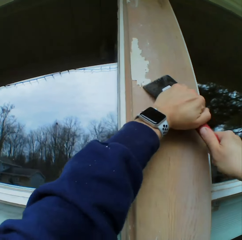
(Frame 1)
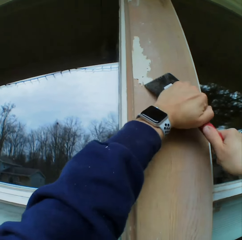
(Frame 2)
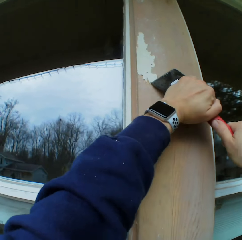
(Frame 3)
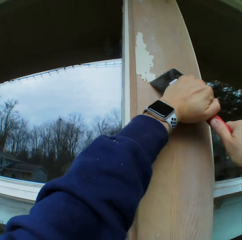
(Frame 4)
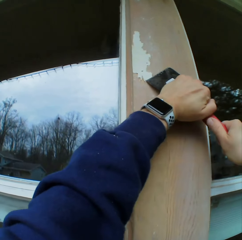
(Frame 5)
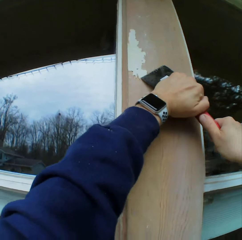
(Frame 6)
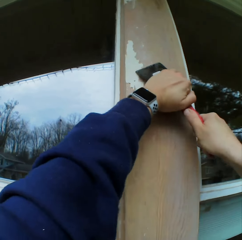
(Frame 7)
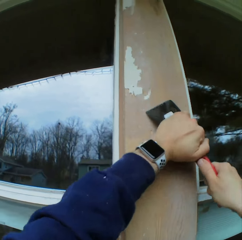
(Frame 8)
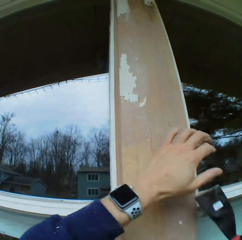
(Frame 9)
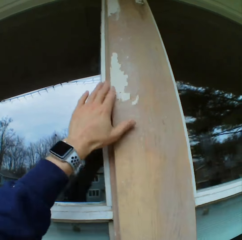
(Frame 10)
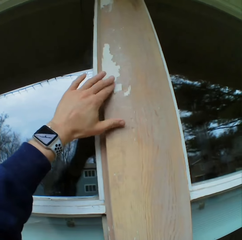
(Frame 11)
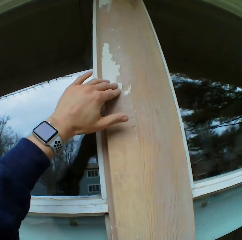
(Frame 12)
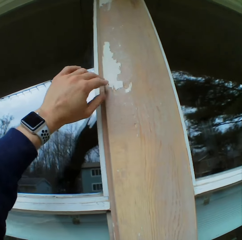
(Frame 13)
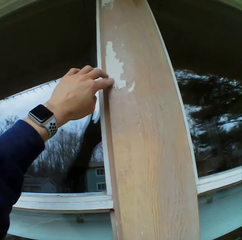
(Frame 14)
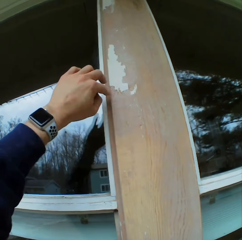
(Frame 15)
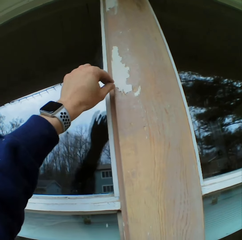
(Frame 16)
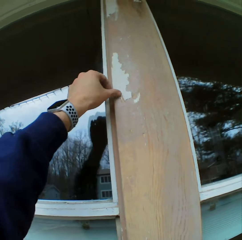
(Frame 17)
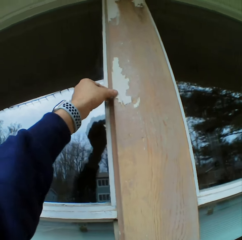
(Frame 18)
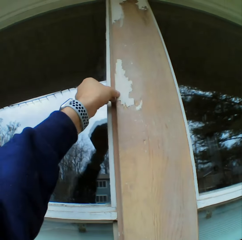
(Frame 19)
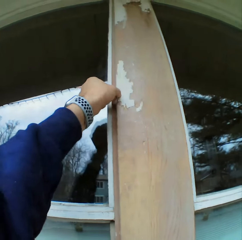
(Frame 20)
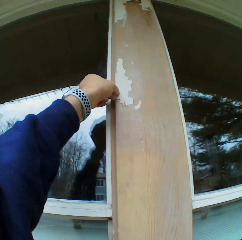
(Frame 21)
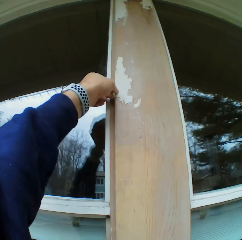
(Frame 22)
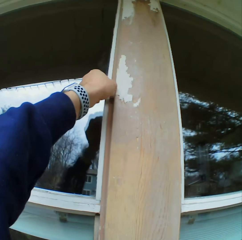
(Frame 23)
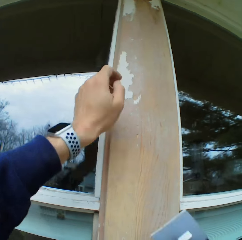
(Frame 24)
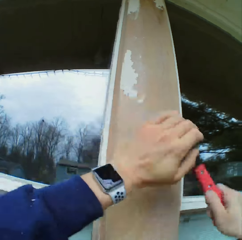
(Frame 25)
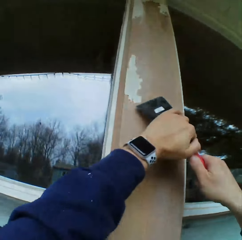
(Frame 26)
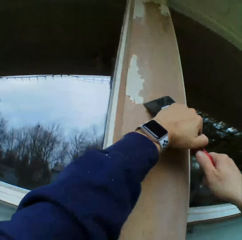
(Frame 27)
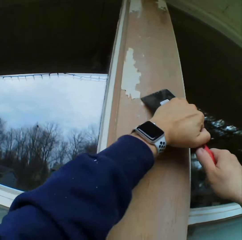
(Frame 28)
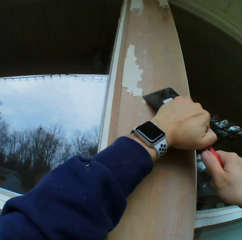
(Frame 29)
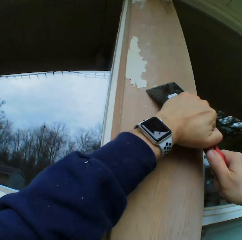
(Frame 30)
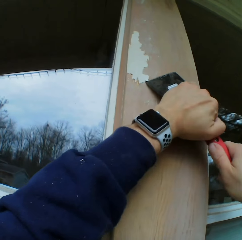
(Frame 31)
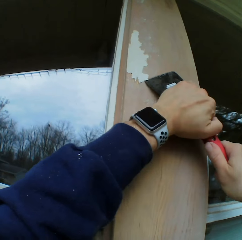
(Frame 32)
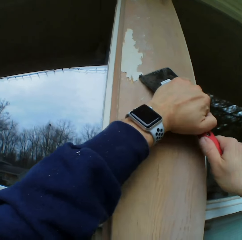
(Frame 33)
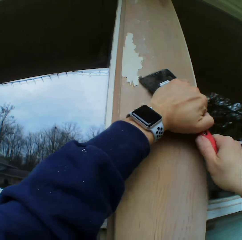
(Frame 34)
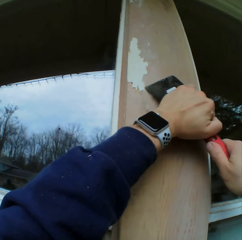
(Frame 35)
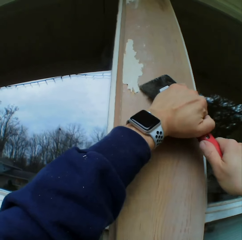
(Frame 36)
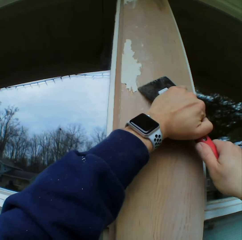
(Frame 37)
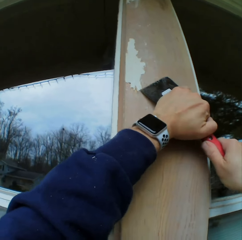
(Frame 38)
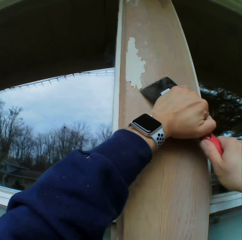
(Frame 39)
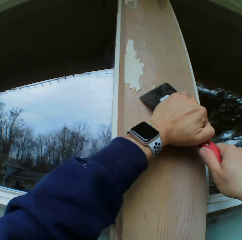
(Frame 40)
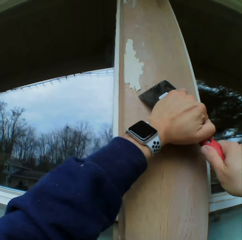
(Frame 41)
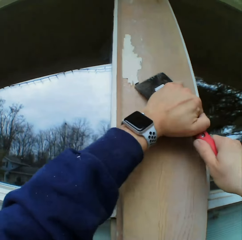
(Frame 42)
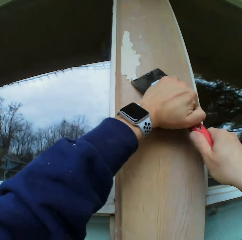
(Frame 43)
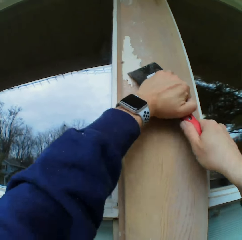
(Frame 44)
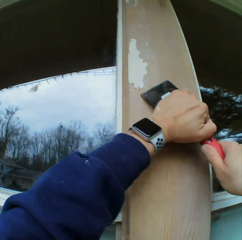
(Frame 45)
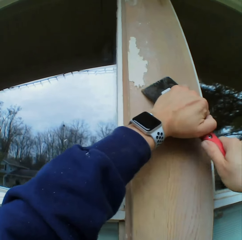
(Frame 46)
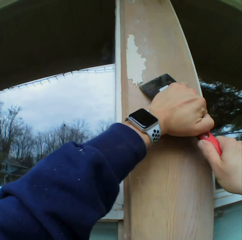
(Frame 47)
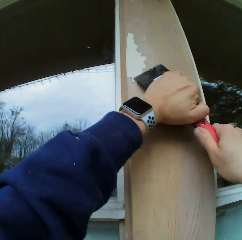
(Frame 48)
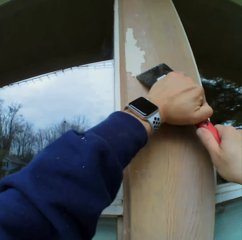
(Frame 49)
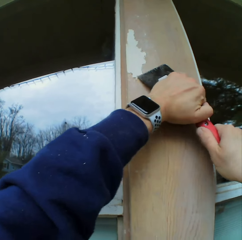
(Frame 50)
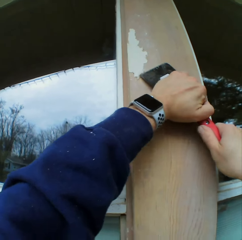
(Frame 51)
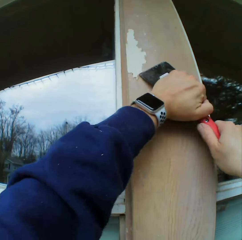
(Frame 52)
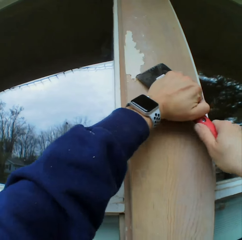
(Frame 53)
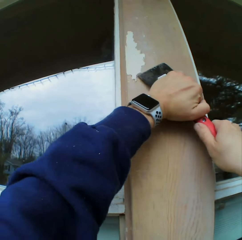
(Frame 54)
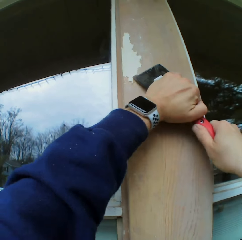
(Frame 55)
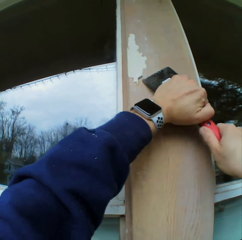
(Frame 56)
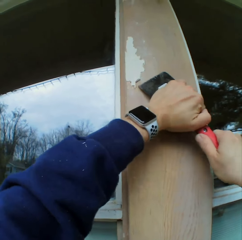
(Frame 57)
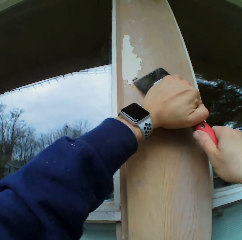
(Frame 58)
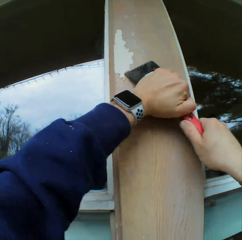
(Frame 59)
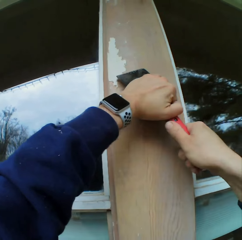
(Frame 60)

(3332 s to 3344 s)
The camera wearer wipes the paints on the wooden bar with his hand. He removes the paints on the wooden bar with a chisel.

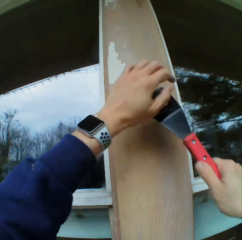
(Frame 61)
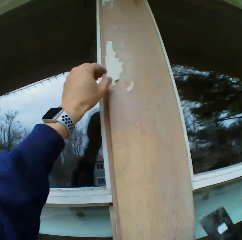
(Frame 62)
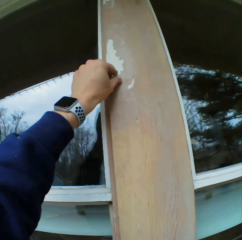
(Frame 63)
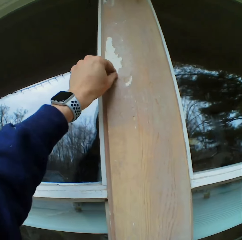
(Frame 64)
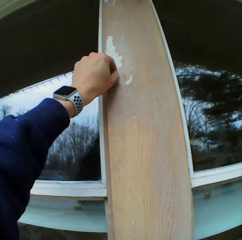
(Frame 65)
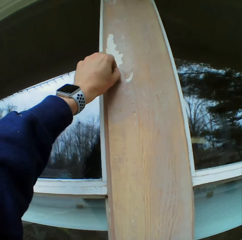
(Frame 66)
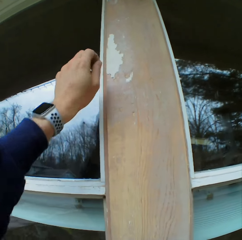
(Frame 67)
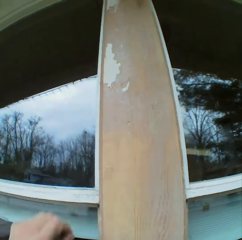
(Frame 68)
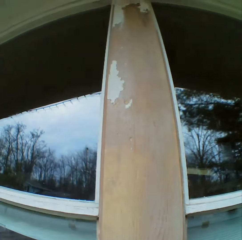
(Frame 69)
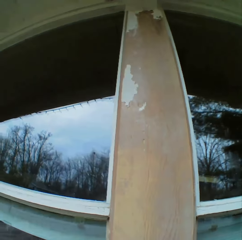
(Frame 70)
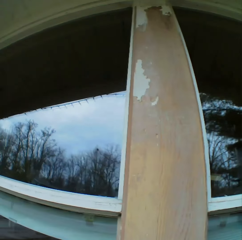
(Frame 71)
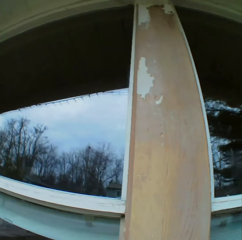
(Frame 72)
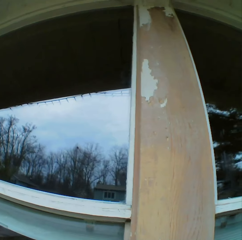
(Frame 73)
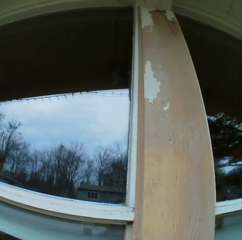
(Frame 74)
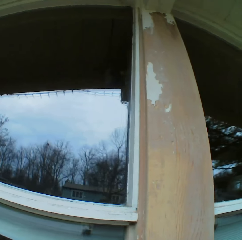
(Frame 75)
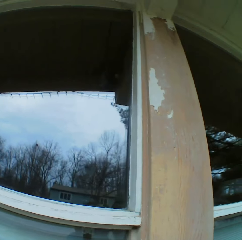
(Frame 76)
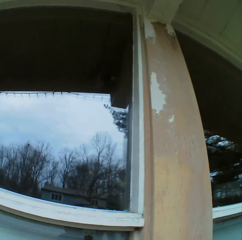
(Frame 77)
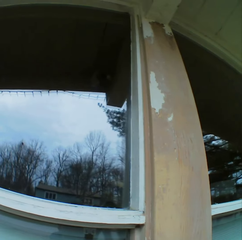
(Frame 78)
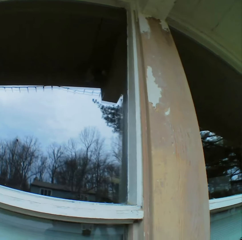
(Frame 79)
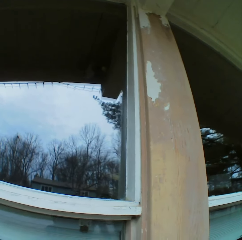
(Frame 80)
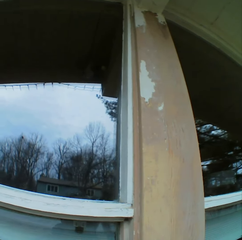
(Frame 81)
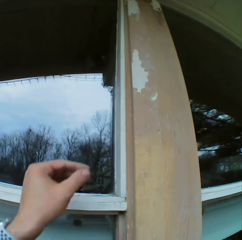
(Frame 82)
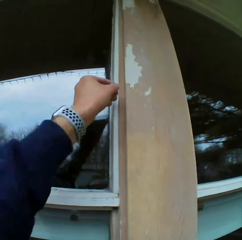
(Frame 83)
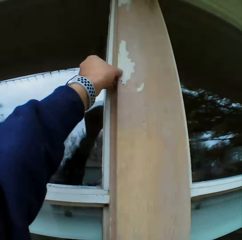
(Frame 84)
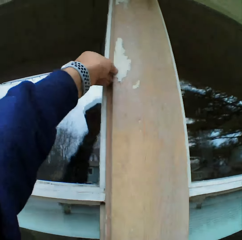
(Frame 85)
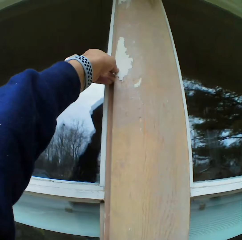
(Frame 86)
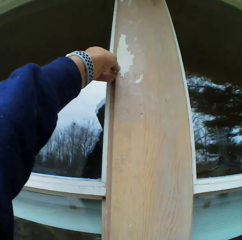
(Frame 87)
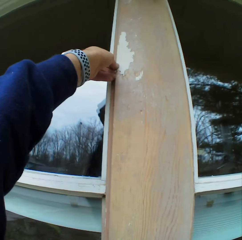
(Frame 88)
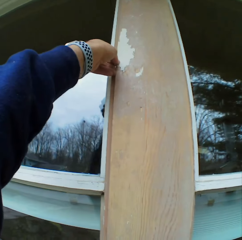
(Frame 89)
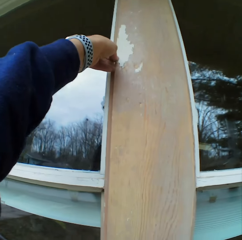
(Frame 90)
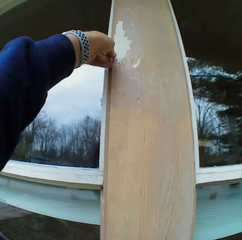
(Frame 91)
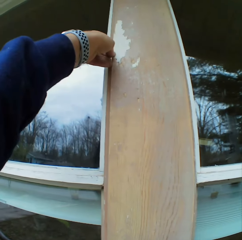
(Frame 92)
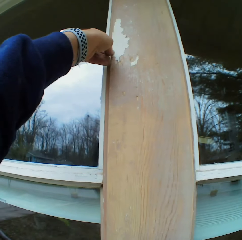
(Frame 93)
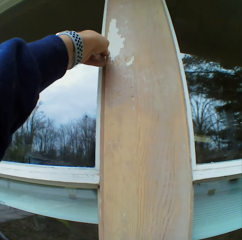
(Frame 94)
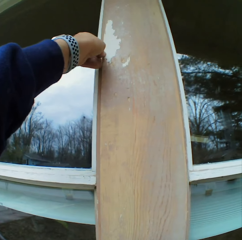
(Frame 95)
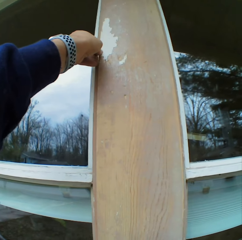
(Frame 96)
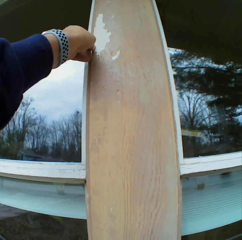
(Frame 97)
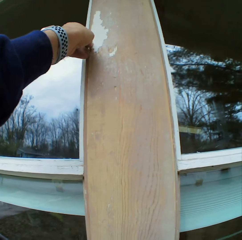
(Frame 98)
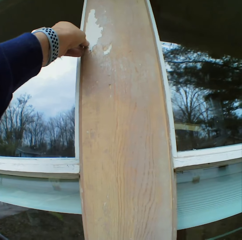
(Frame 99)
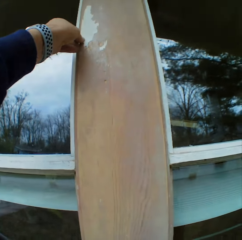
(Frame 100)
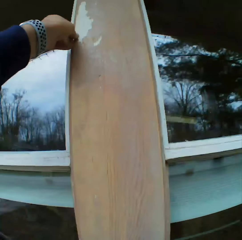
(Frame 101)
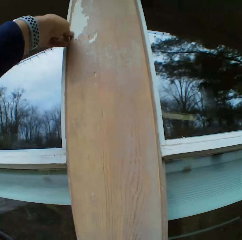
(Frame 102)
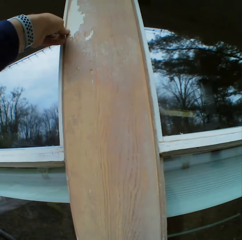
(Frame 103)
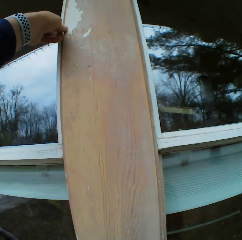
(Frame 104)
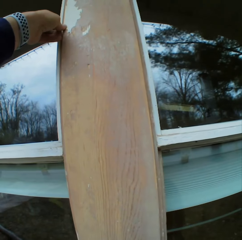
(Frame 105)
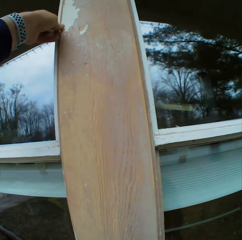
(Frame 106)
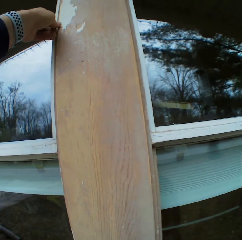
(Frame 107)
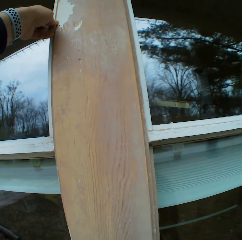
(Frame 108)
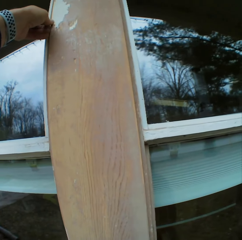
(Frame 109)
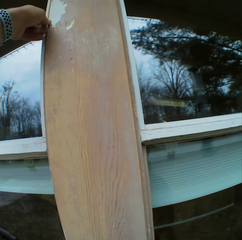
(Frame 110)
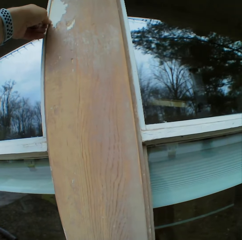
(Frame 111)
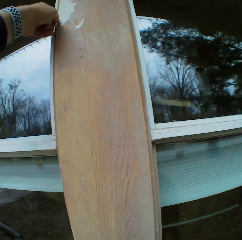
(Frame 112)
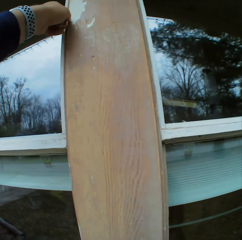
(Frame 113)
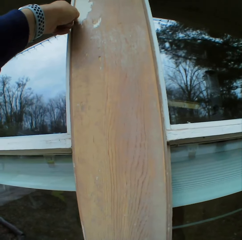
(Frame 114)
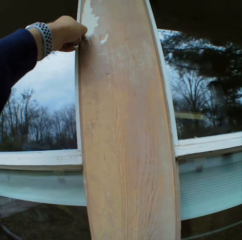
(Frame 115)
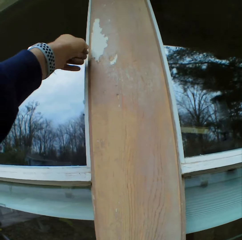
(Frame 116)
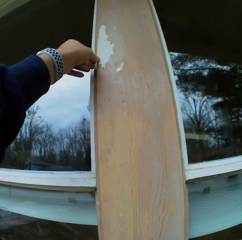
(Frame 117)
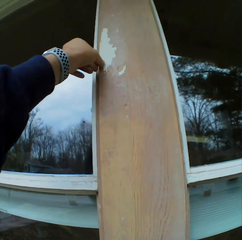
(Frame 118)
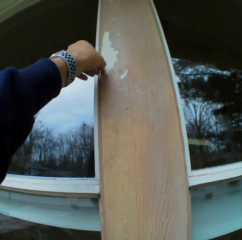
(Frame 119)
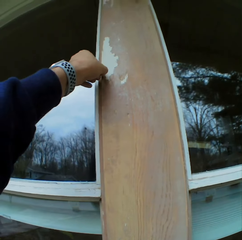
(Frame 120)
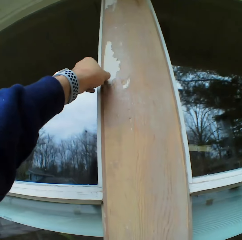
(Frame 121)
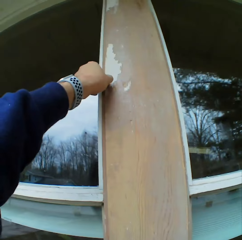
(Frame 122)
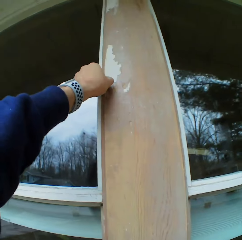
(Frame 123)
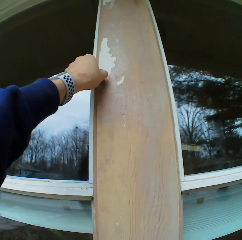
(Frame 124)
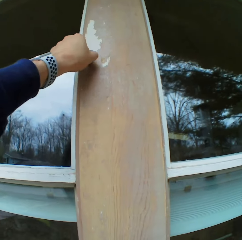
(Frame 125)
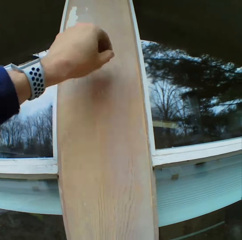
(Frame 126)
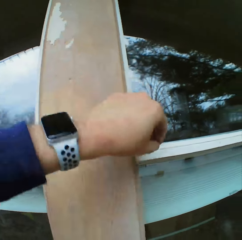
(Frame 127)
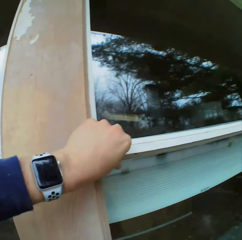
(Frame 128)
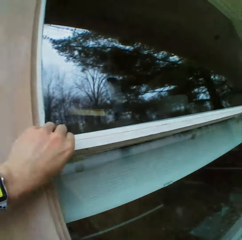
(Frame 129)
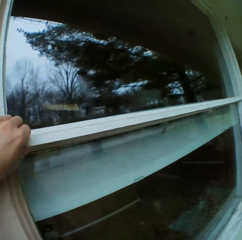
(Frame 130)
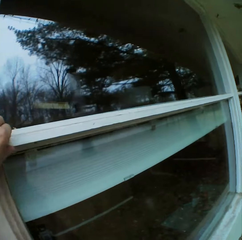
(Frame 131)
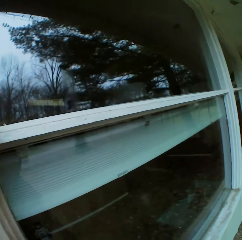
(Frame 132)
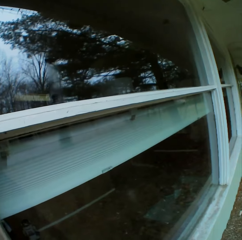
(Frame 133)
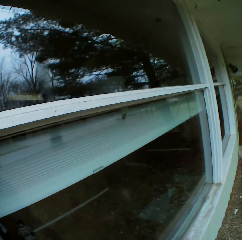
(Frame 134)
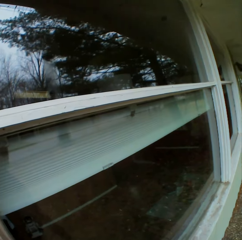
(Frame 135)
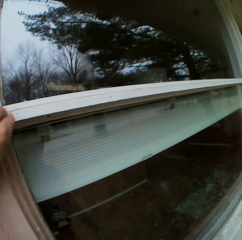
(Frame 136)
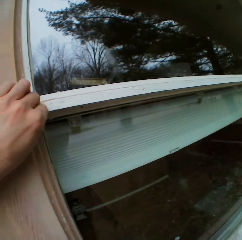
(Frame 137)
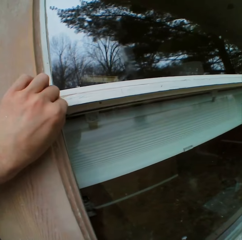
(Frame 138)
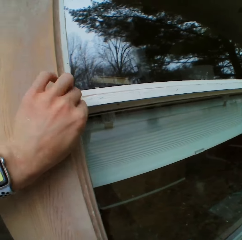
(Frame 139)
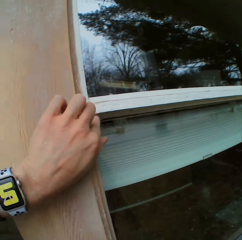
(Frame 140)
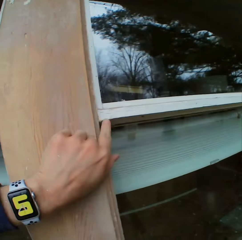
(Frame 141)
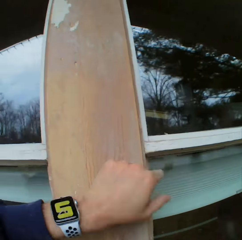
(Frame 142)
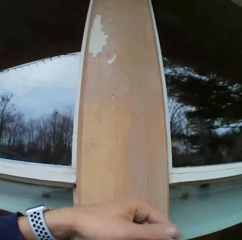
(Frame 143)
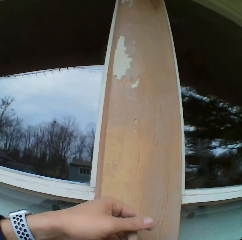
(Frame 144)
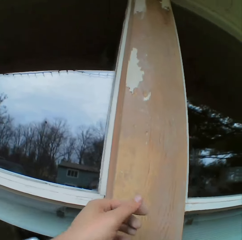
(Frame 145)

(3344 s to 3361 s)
The camera wearer removes the paints on the wooden bar with his hand. He stares at the paints on the wooden bar. He holds a scraper. He removes the paints on the wooden bar with his hand. He touches the wood. He looks around.
